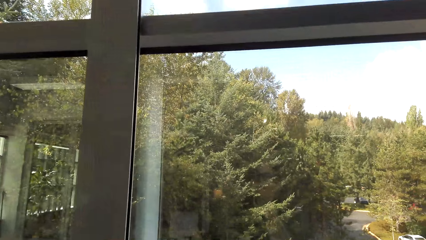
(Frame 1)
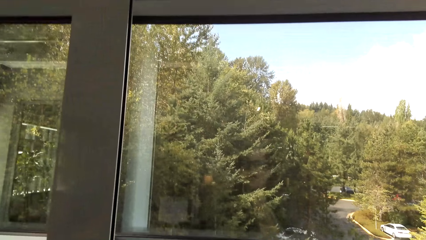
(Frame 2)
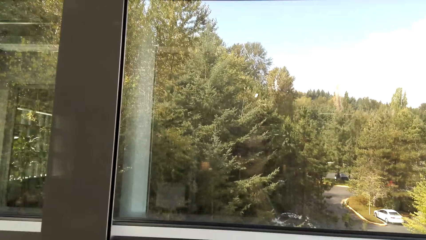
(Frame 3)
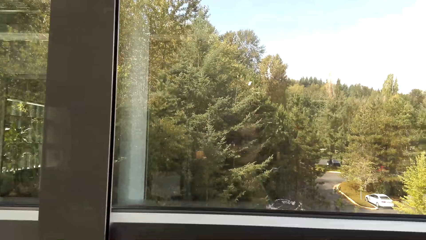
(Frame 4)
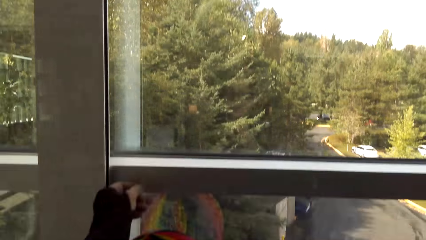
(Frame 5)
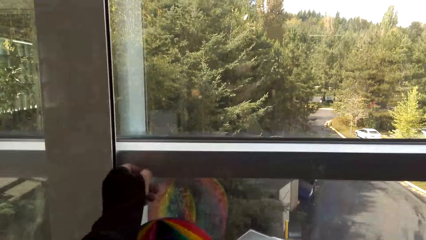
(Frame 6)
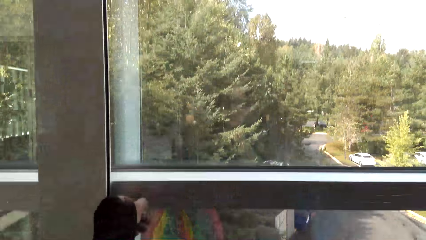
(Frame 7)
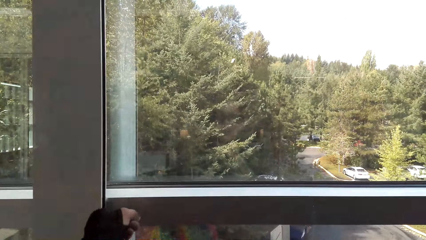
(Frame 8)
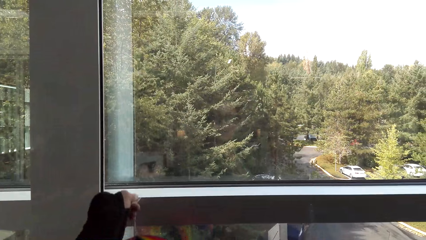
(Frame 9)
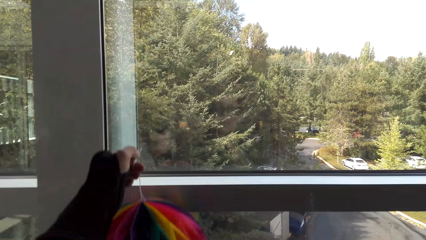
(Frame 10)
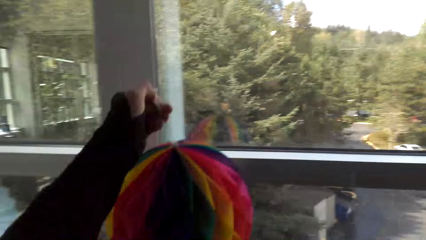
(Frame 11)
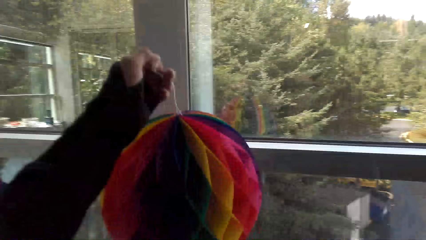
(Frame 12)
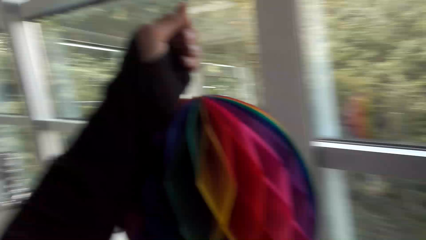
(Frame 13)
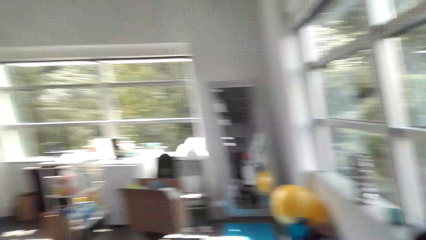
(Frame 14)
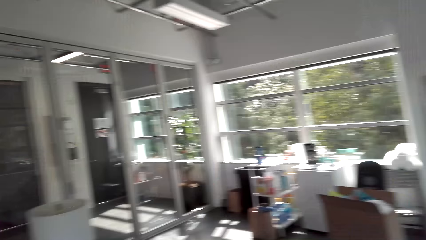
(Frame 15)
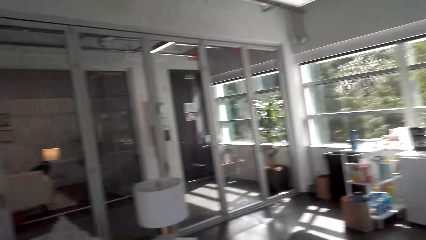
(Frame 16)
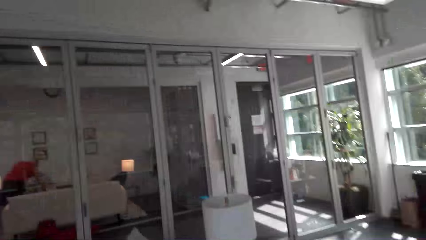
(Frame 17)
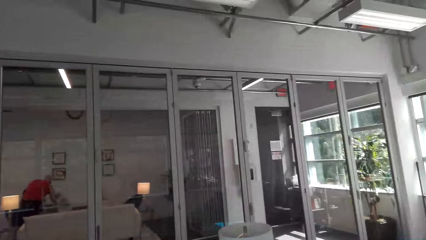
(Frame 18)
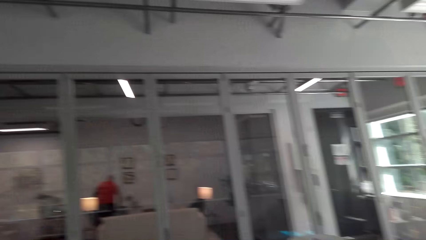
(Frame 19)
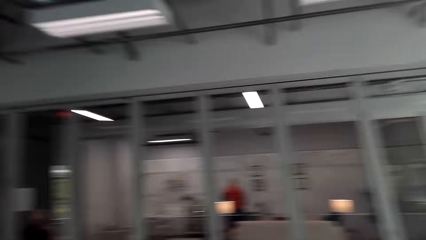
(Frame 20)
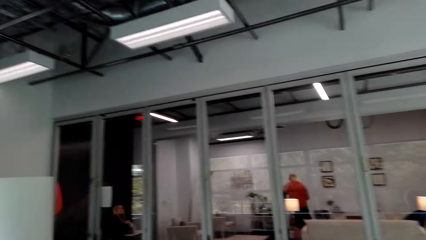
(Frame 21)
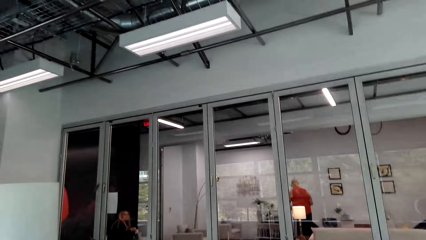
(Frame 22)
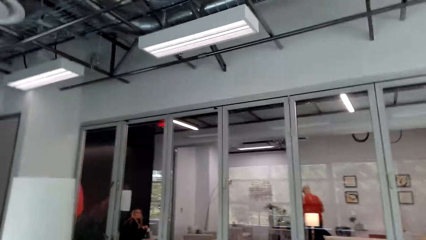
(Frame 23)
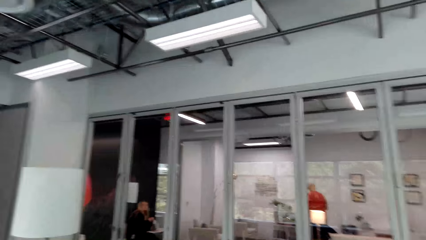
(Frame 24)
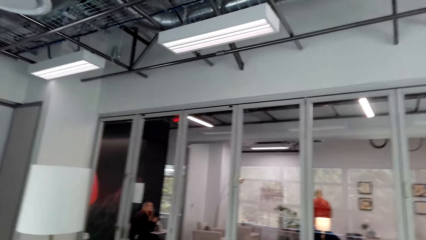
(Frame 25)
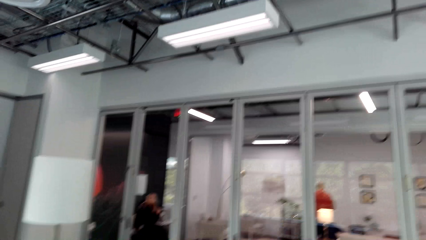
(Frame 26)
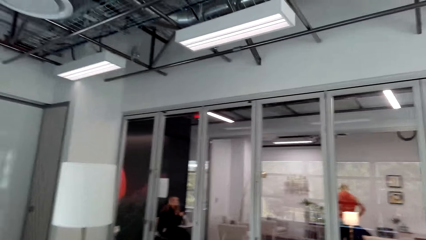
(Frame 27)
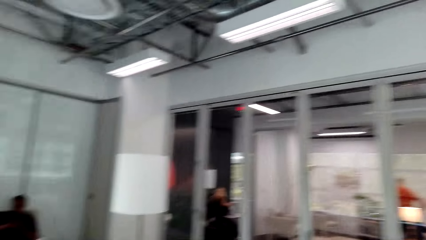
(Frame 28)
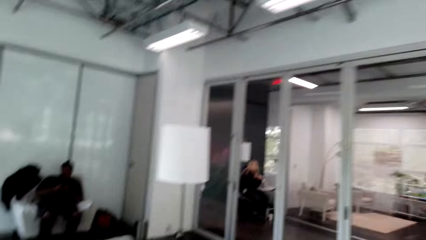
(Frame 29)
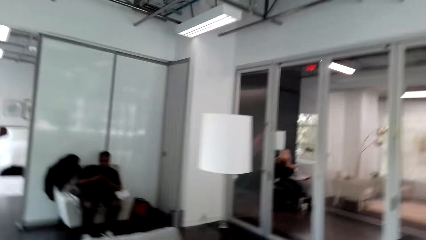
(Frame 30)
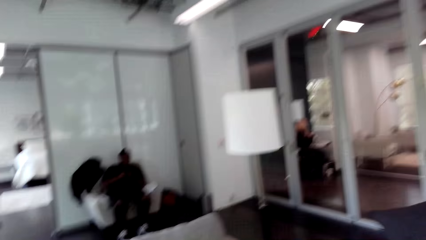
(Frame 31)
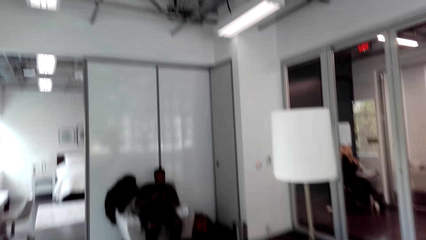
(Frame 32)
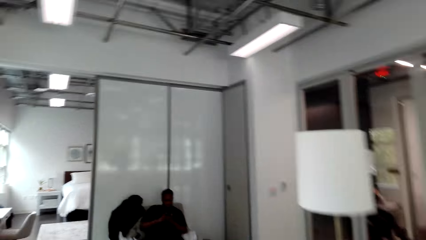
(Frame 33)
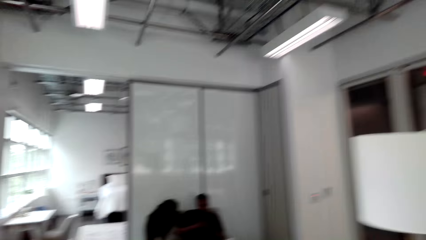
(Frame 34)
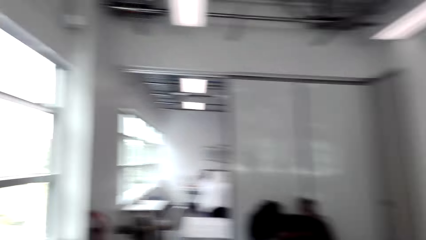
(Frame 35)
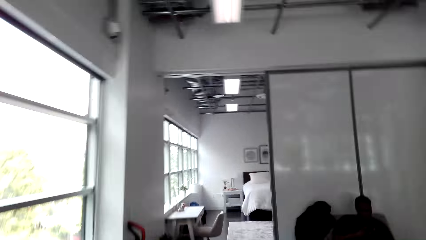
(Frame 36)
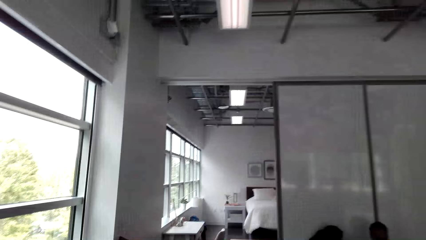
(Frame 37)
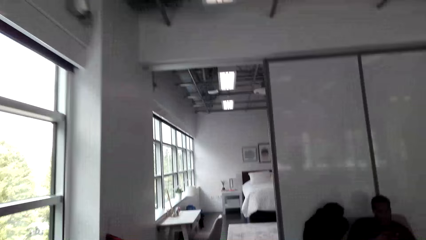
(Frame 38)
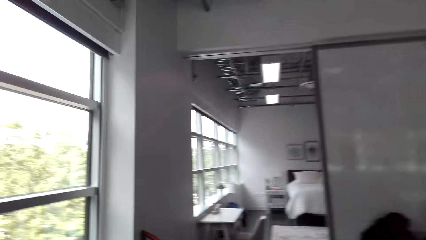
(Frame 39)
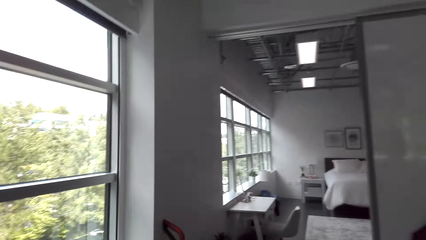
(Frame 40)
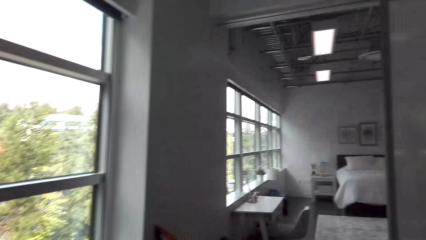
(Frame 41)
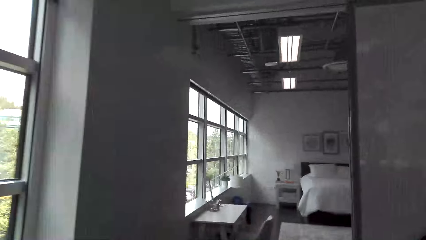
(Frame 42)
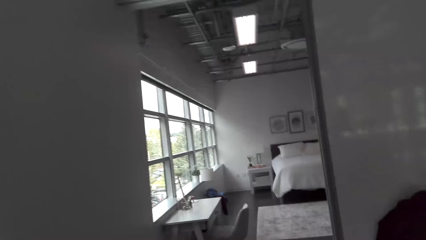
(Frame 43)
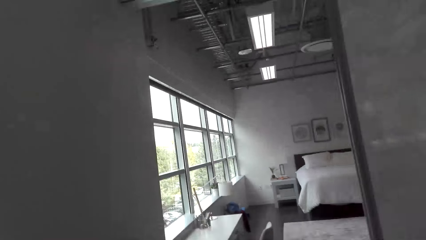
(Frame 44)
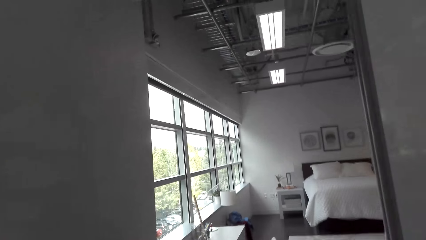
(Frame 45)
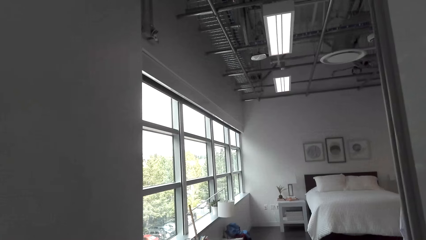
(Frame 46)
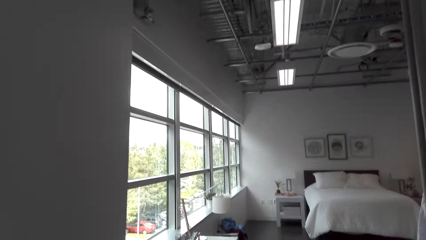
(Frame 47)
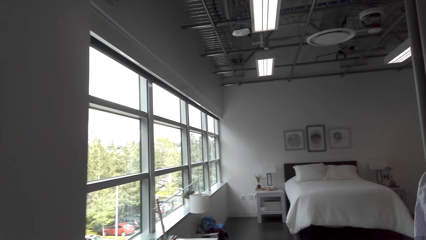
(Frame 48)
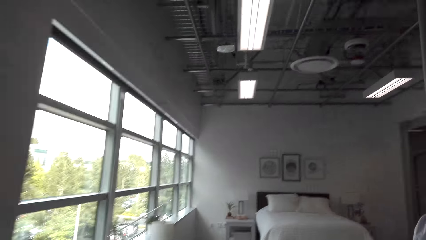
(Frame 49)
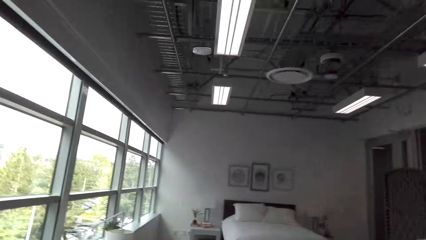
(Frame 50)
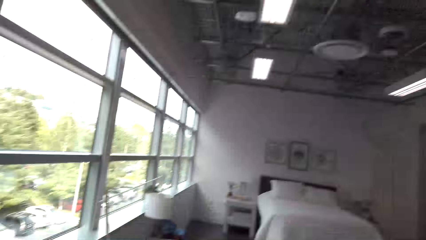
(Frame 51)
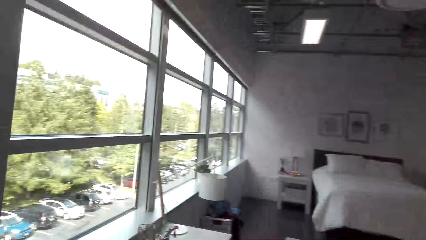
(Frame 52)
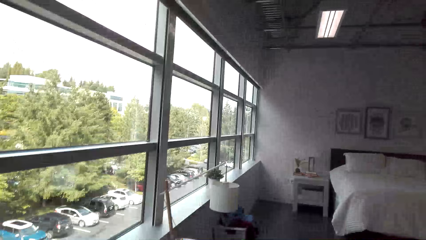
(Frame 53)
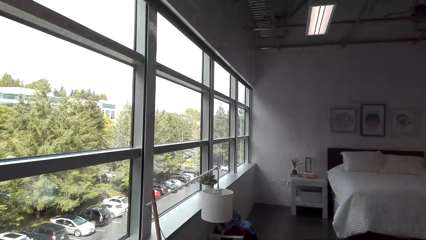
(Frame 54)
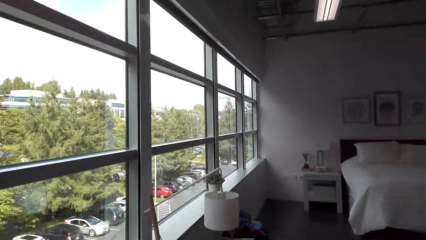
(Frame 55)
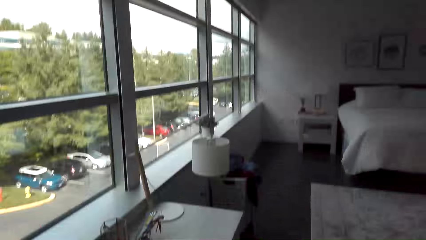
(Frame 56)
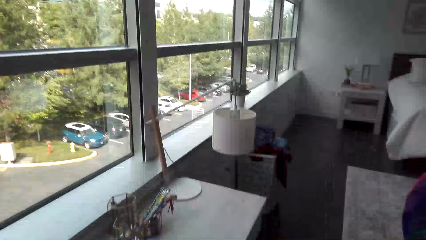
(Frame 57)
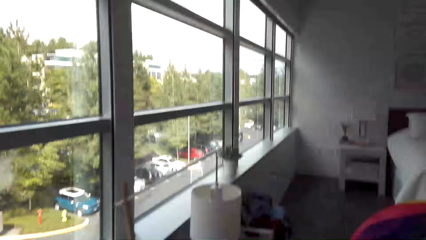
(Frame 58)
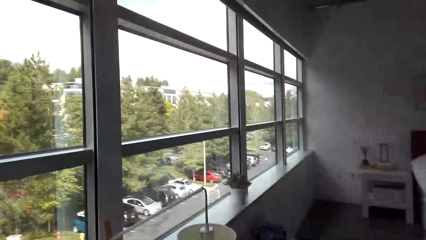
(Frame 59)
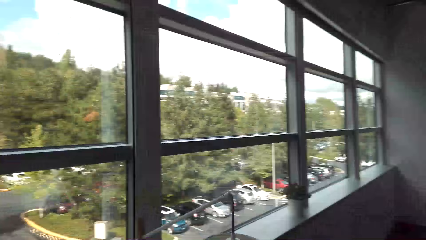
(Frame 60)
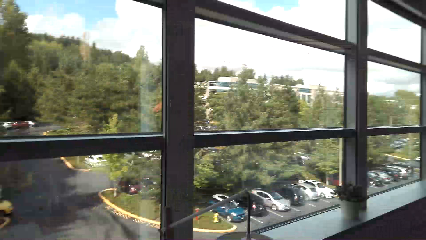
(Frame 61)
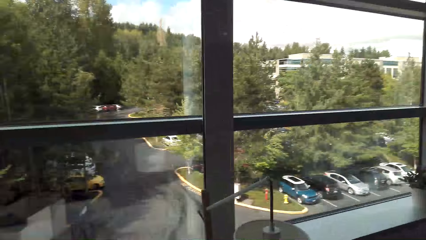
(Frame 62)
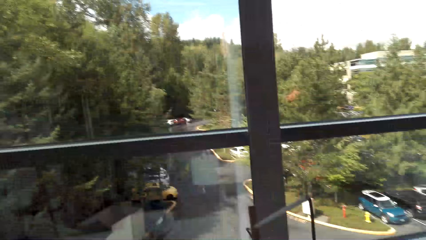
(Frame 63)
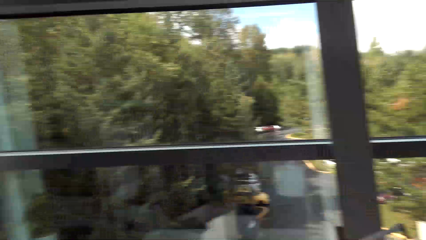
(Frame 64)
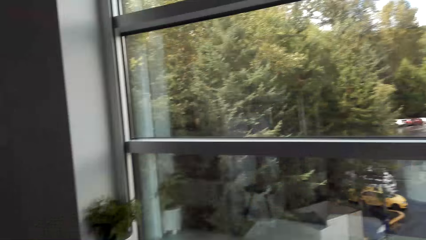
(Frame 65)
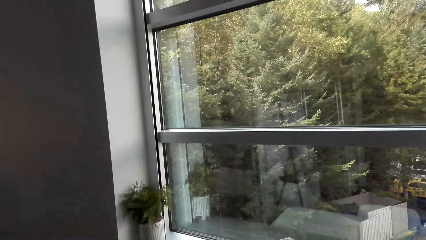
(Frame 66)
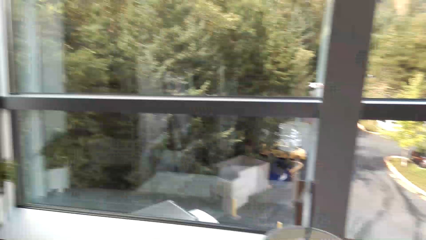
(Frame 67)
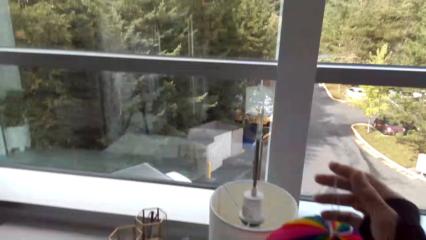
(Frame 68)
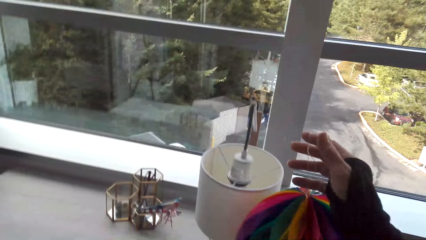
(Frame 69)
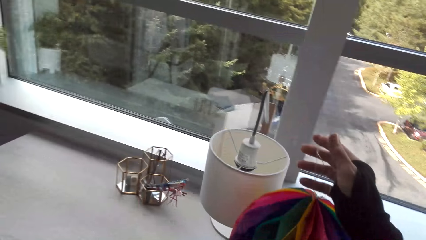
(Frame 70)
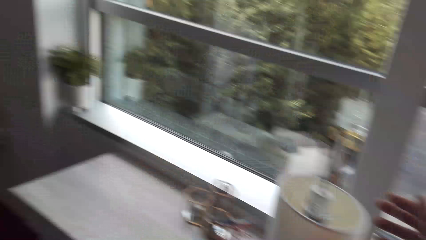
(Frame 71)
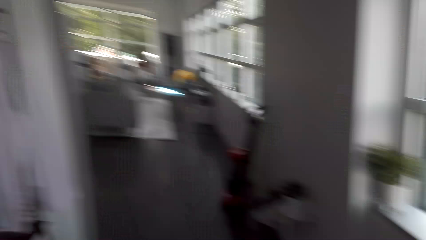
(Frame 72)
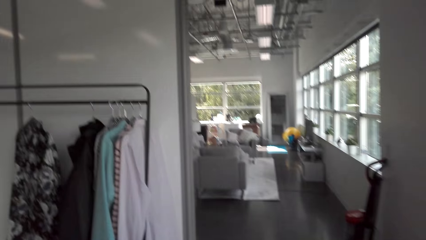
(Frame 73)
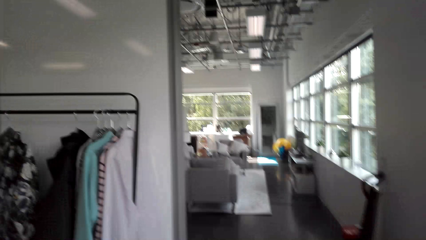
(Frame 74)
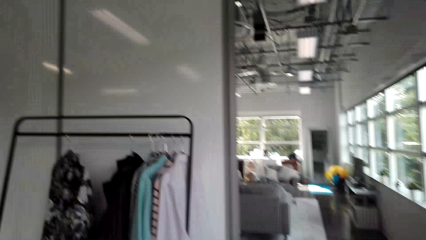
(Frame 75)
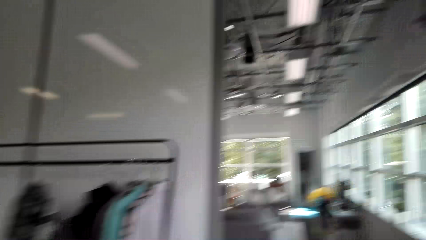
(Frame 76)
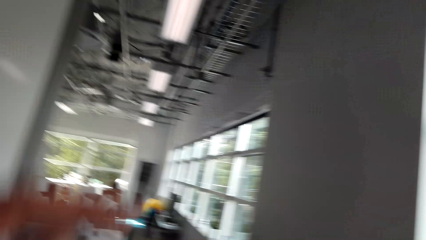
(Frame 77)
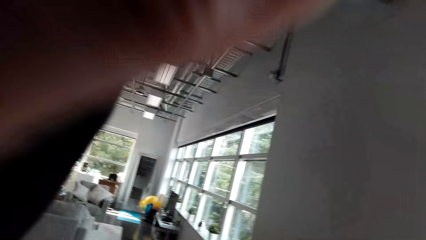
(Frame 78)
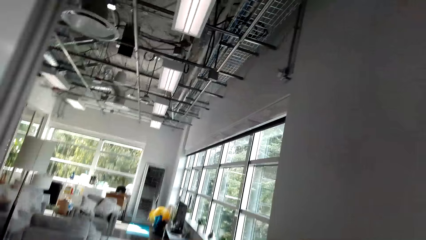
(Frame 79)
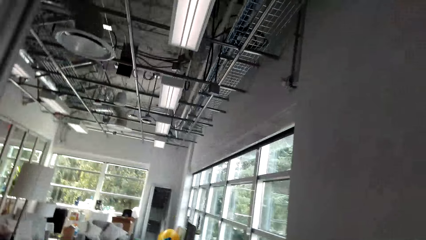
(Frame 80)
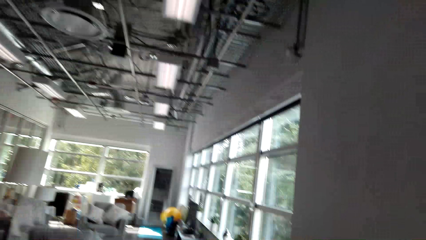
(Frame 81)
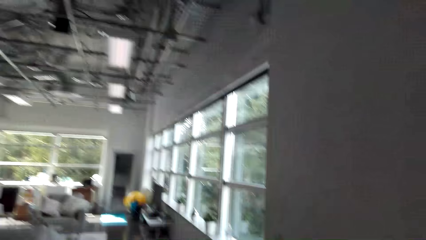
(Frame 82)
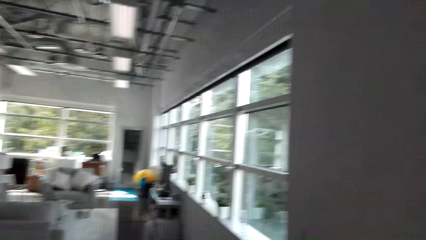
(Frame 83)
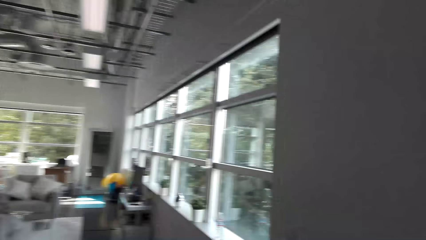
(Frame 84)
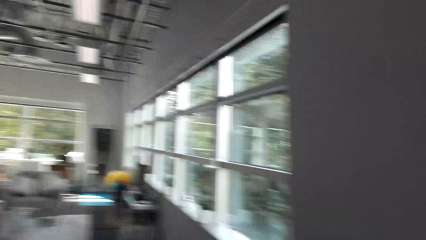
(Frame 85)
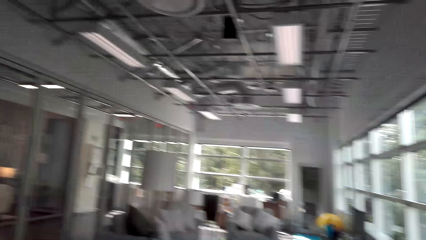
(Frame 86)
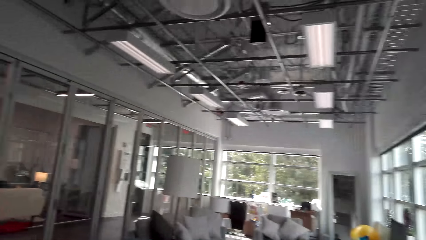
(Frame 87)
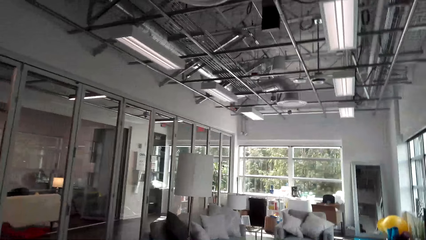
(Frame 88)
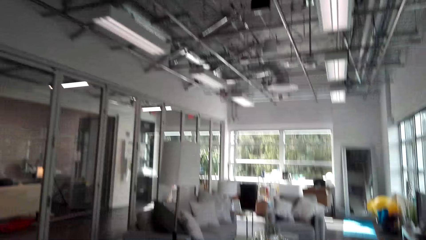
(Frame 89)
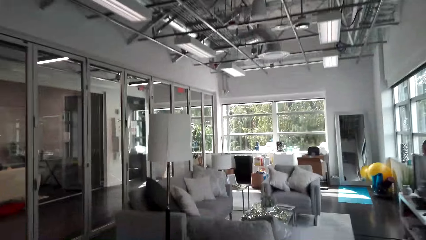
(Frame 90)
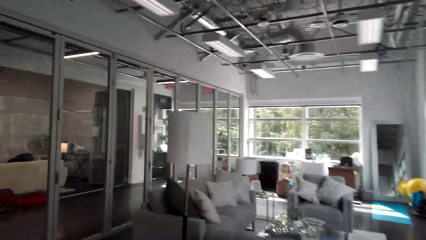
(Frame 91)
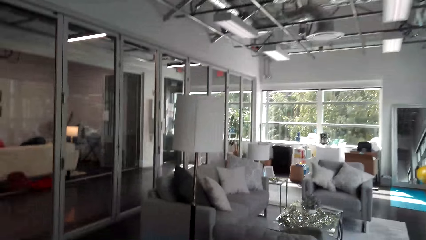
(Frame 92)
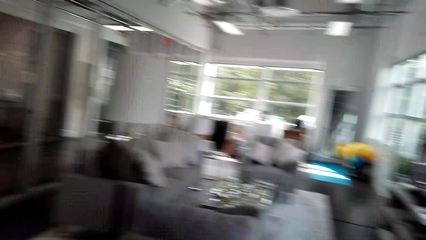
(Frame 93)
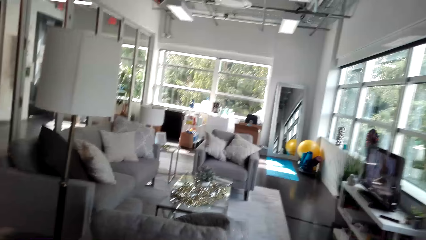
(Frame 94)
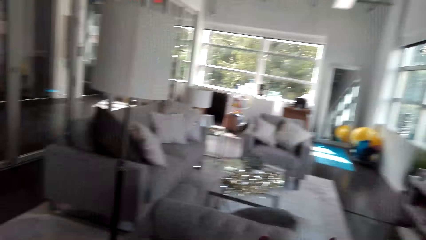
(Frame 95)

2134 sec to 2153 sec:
The camera wearer looks around. They pick up a balloon. They look around. They walk around. They look around. They walk around.
